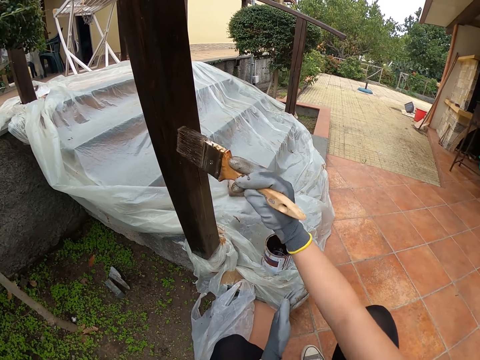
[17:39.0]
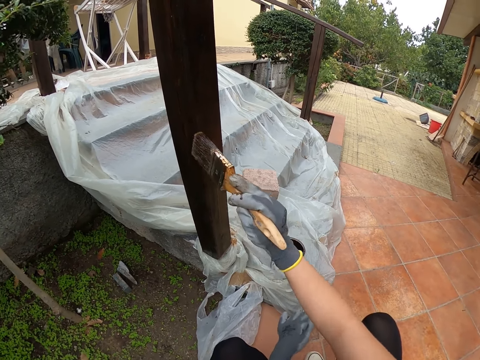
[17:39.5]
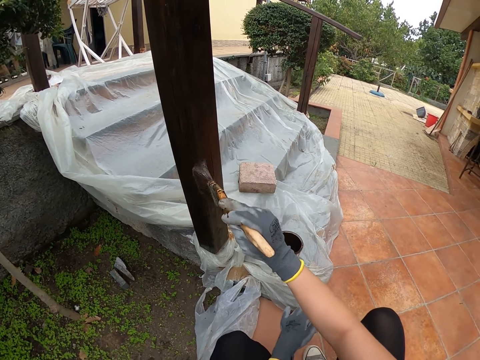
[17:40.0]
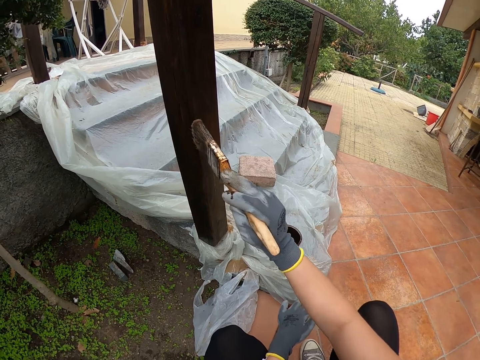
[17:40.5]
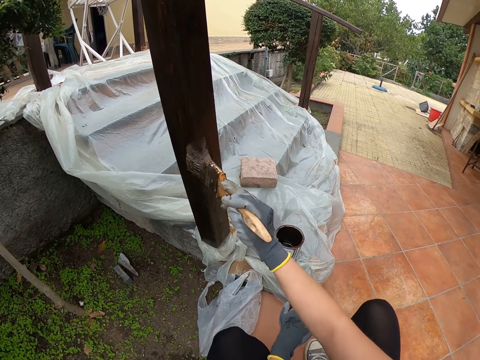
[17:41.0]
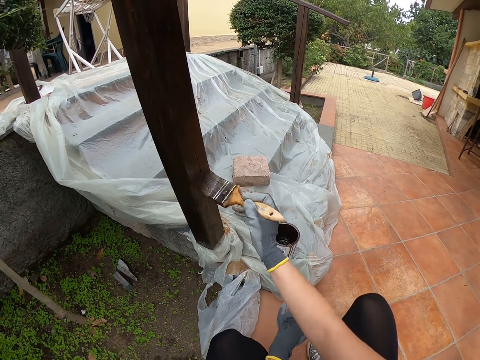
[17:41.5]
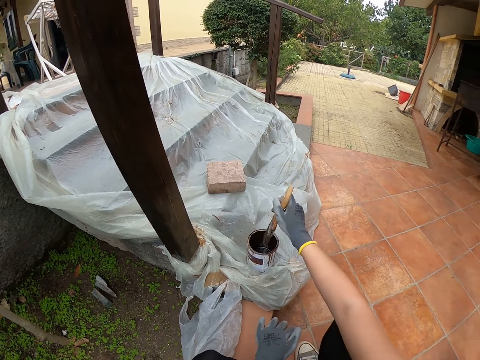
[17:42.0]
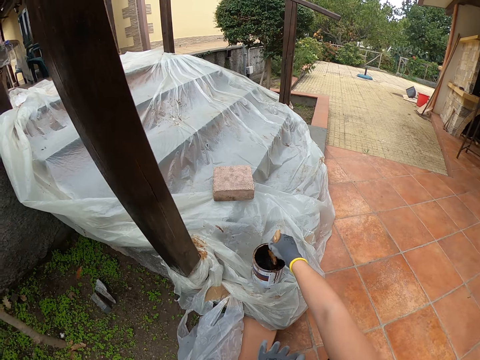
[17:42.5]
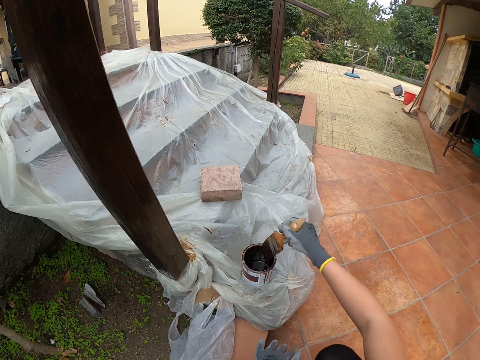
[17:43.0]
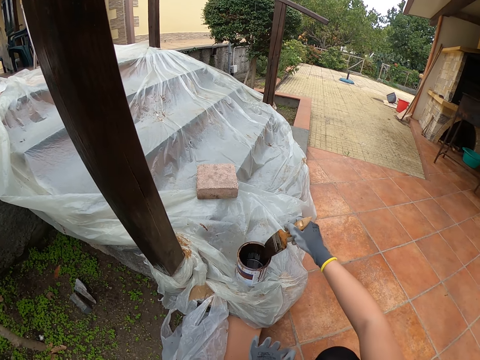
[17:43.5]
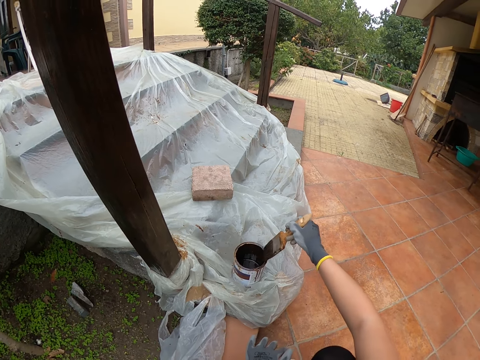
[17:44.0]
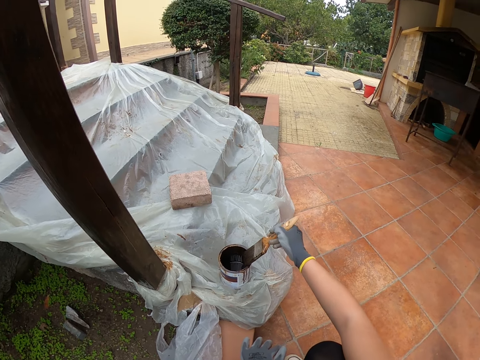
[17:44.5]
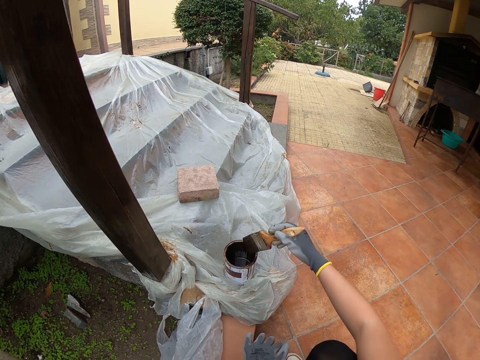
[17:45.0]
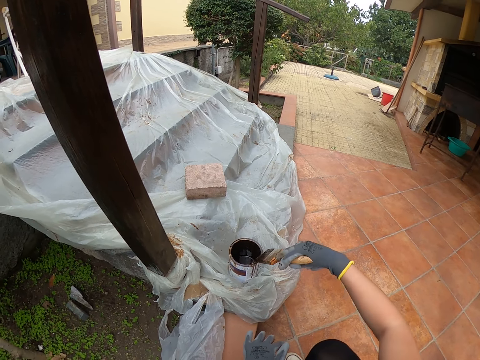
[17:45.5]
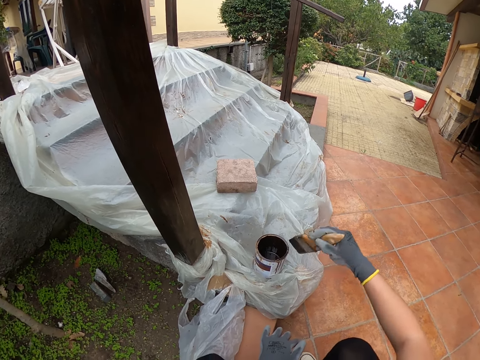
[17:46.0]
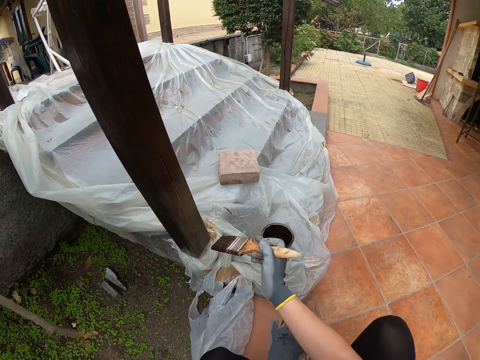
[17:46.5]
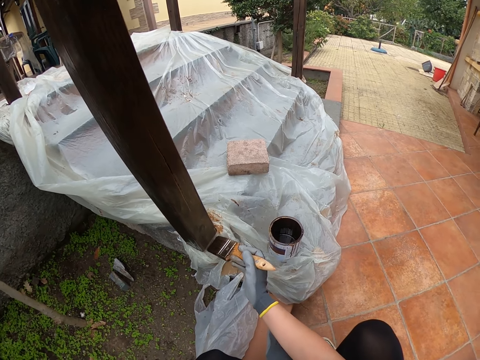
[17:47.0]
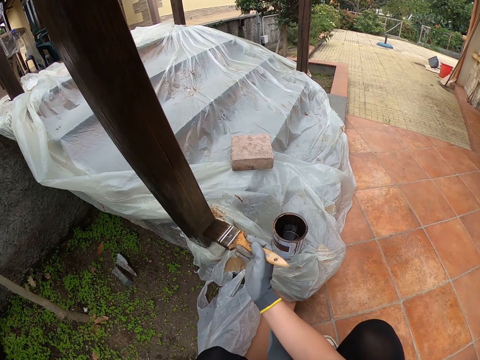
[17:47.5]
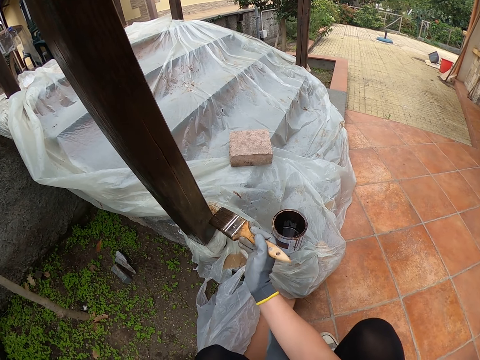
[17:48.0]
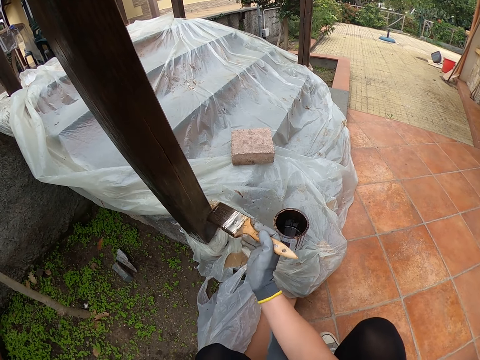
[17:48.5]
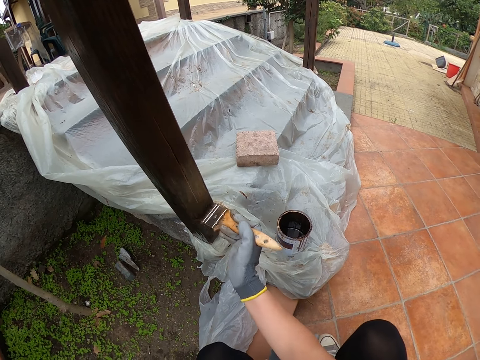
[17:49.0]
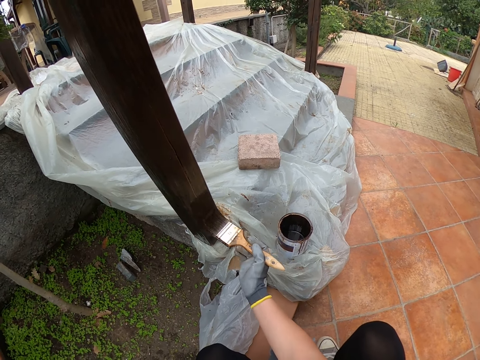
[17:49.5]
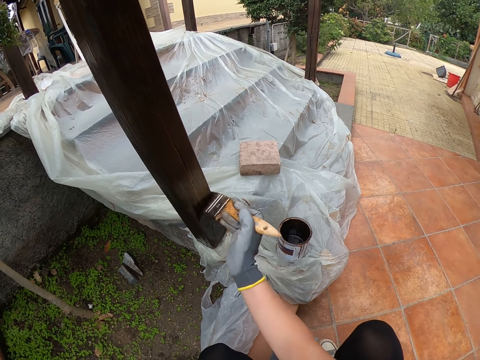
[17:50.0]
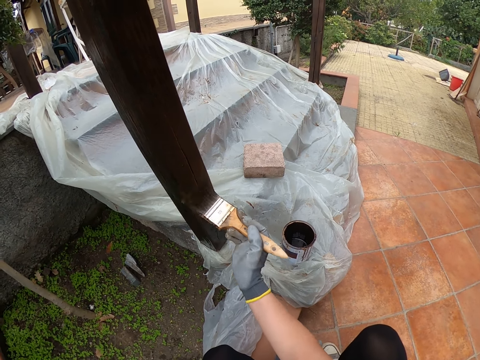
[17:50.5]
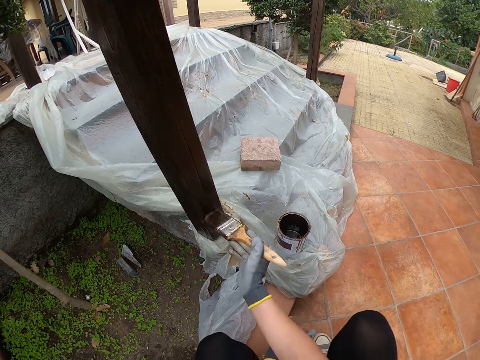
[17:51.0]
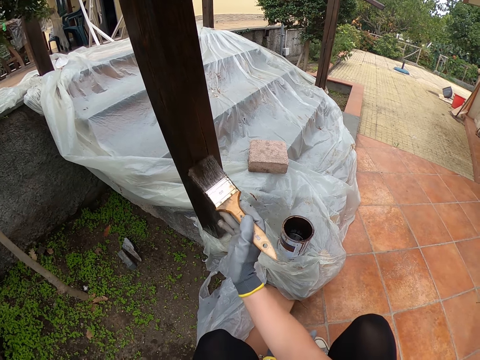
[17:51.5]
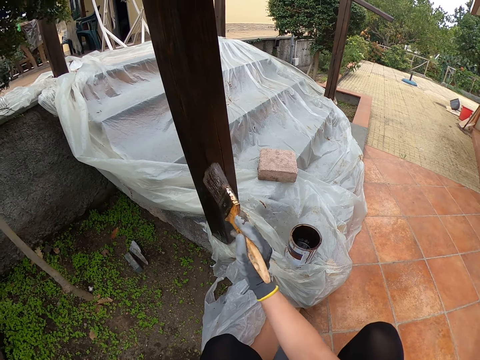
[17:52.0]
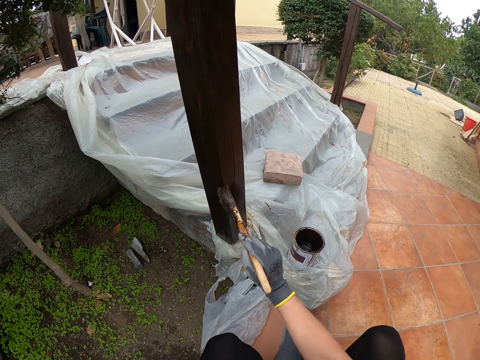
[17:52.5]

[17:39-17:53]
The camera wearer dips the paint brush in the paint can. They smear the paintbrush to the paint tin. They paint the stair rail.

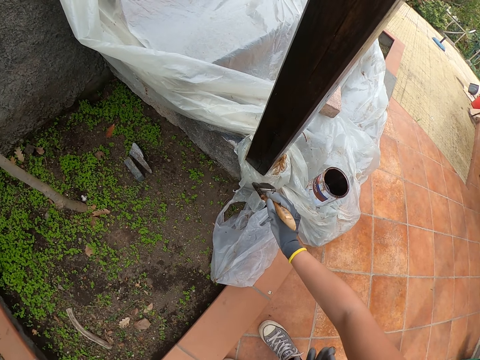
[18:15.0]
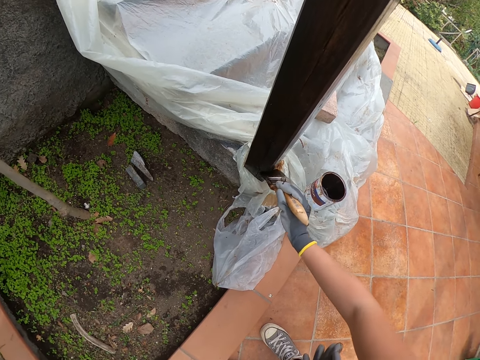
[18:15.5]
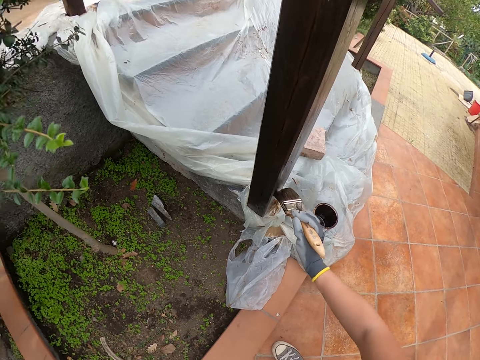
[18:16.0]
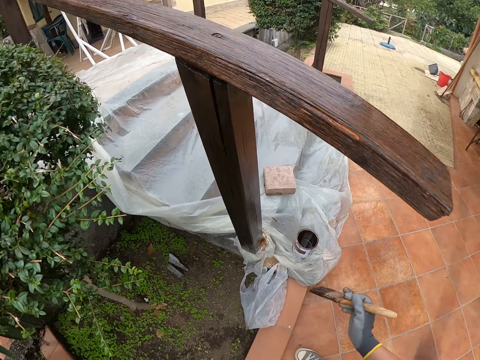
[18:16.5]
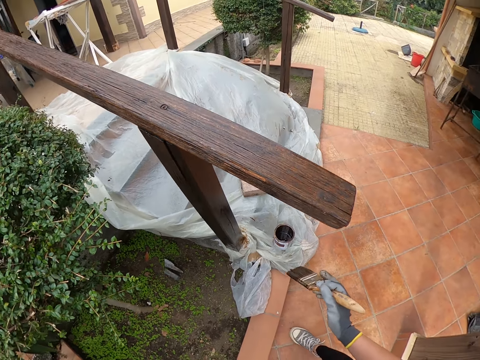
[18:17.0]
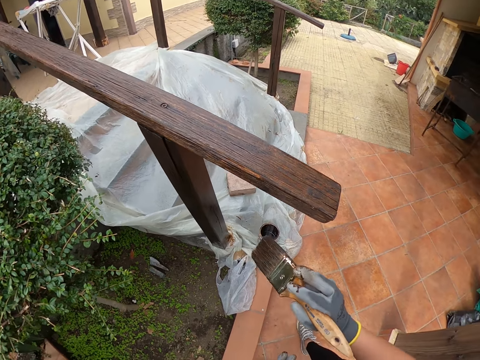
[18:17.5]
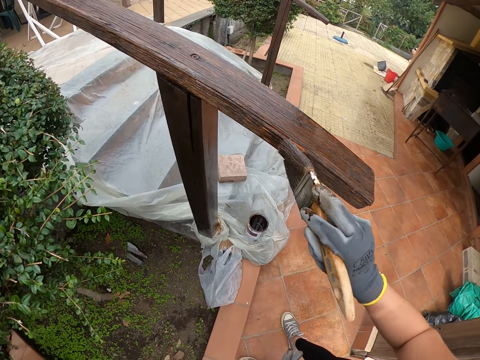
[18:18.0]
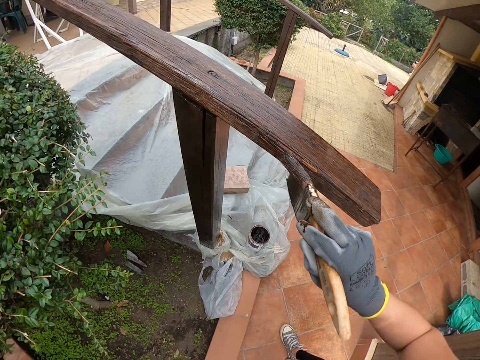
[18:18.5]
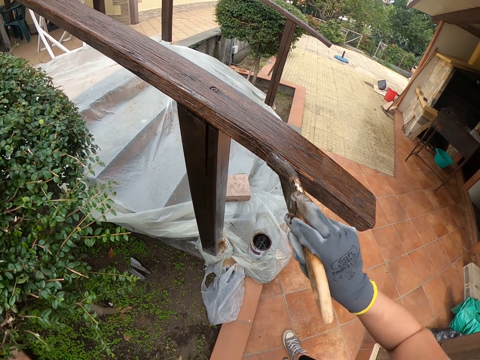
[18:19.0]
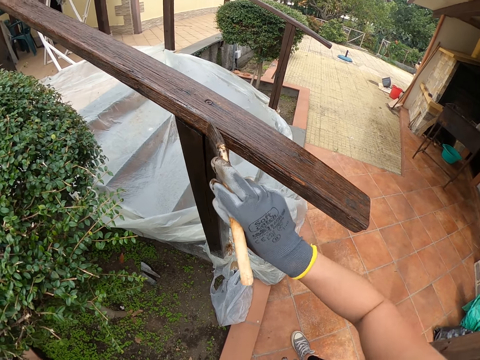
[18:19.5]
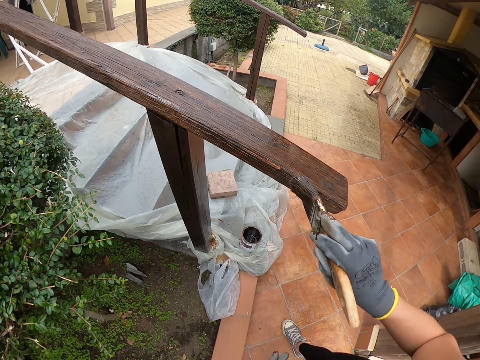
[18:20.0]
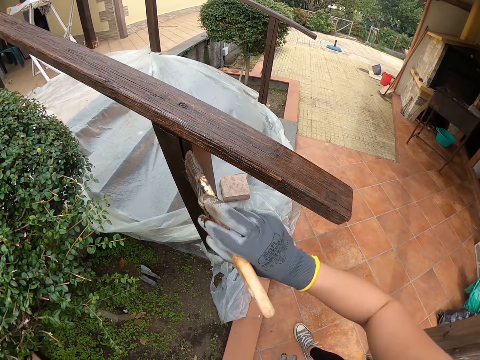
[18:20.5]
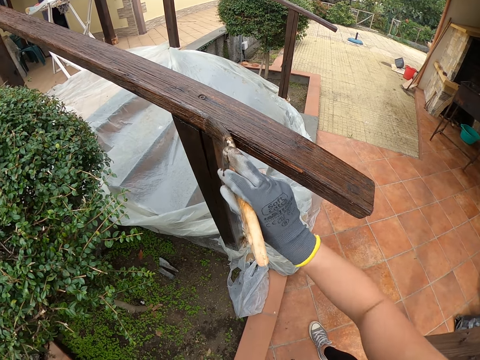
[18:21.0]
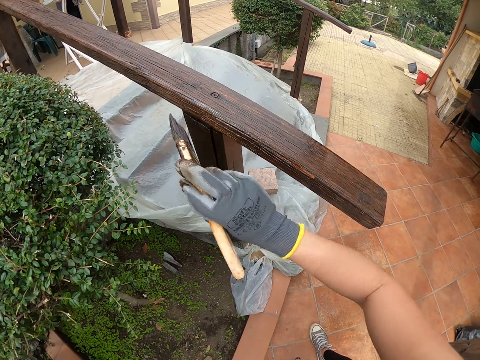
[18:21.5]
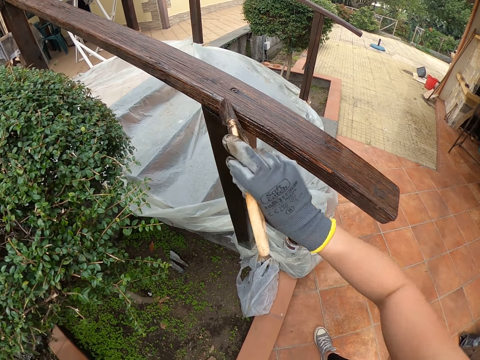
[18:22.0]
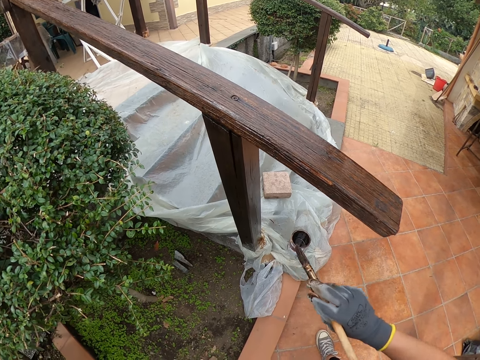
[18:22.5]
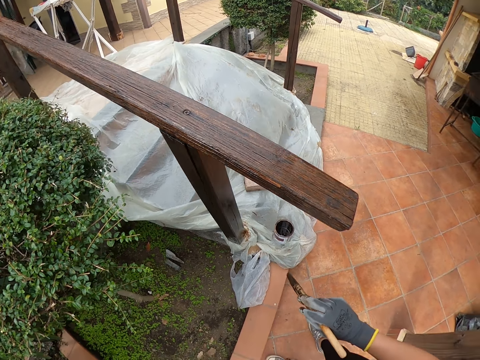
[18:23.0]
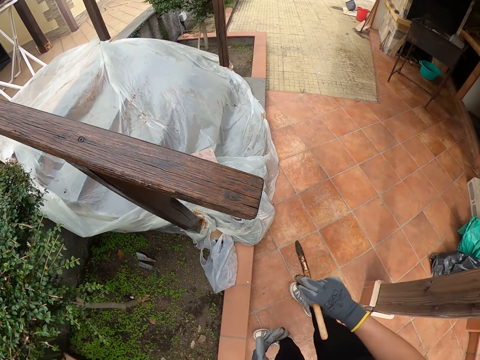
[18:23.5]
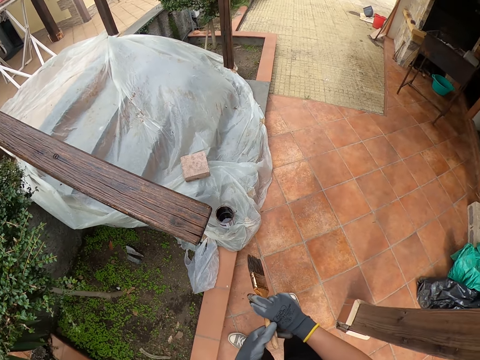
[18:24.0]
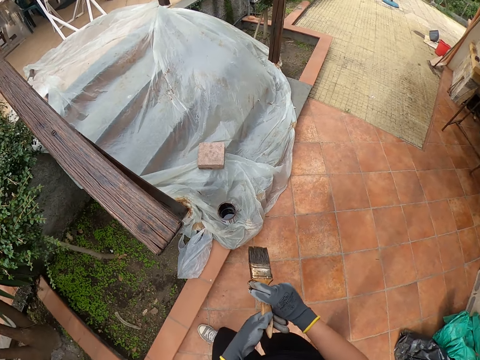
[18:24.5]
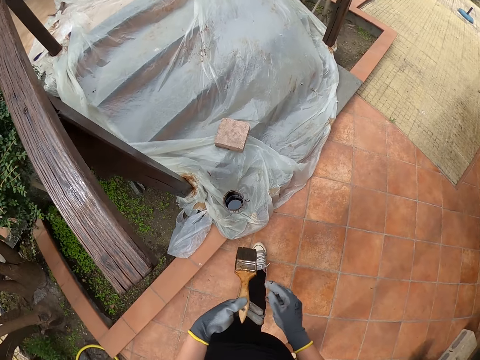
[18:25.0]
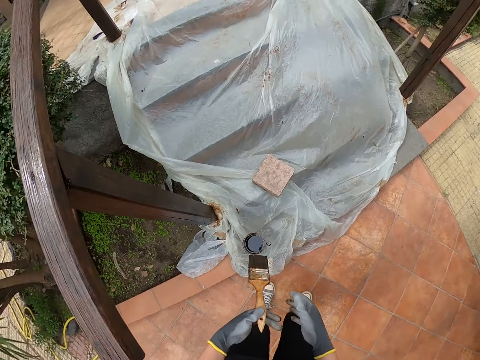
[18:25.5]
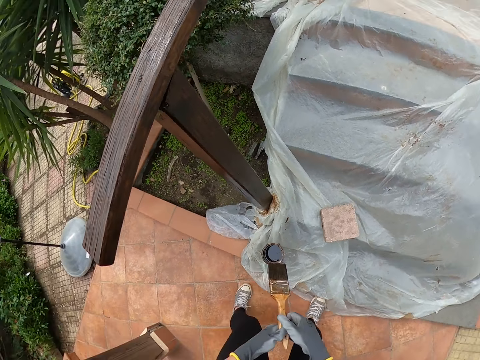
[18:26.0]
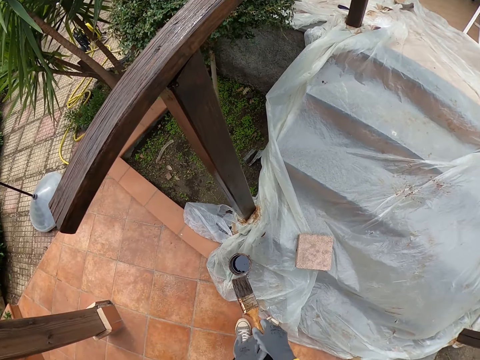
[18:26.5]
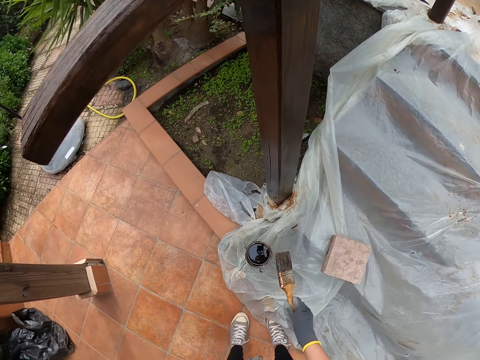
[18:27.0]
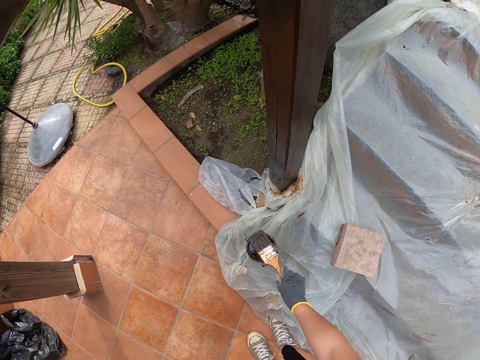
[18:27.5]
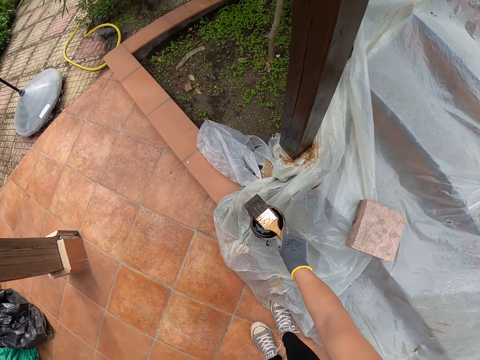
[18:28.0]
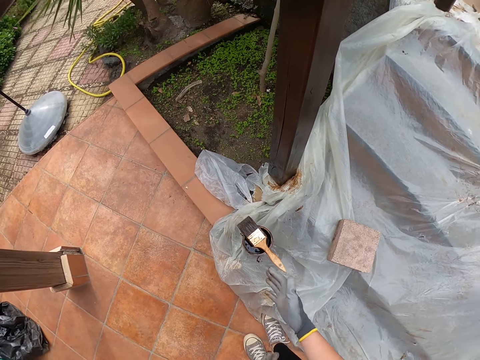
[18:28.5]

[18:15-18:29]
The camera wearer stares at the stair rail. They paint the stair rail. They stare at the stair rail. They walk around. They place the paintbrush on the paint tin.
